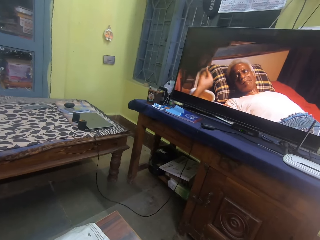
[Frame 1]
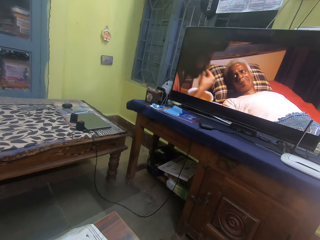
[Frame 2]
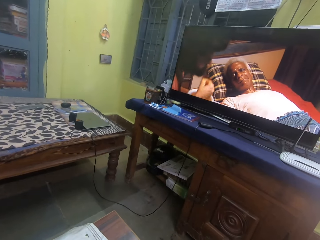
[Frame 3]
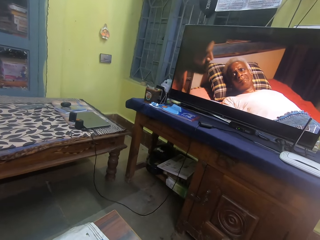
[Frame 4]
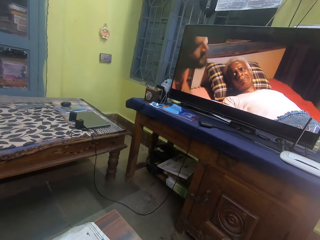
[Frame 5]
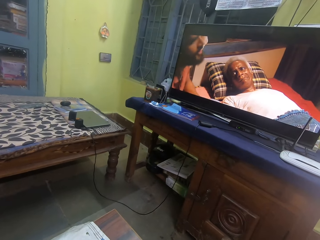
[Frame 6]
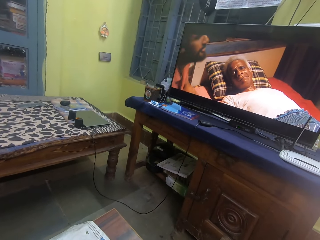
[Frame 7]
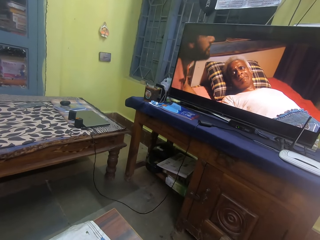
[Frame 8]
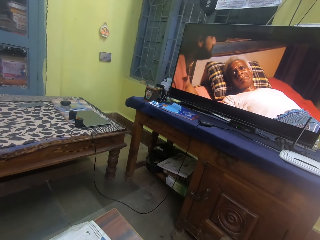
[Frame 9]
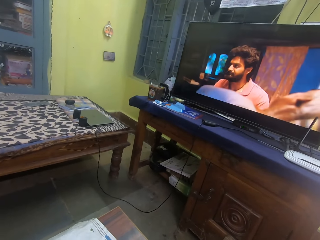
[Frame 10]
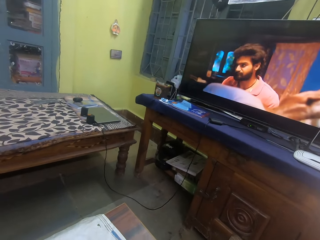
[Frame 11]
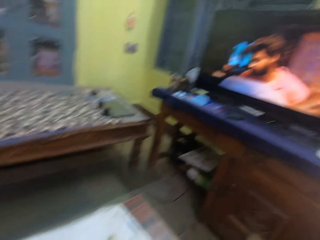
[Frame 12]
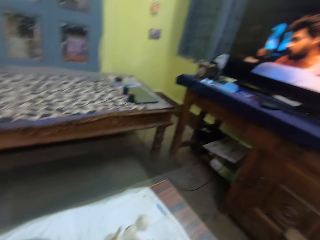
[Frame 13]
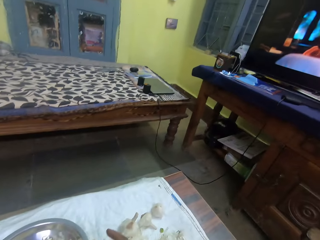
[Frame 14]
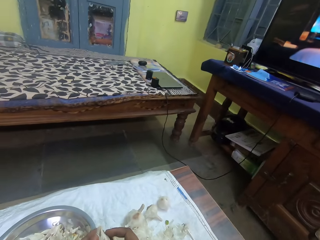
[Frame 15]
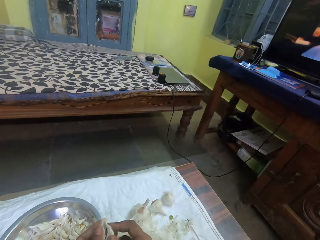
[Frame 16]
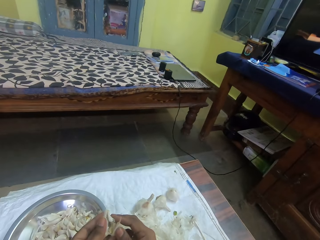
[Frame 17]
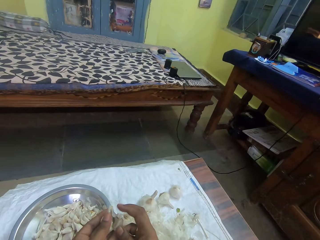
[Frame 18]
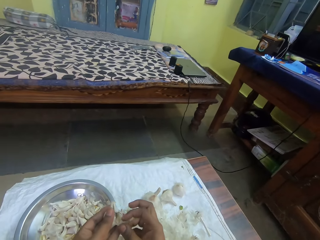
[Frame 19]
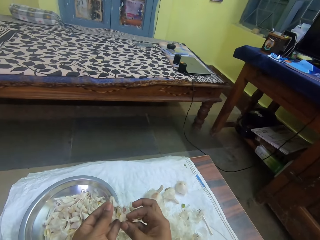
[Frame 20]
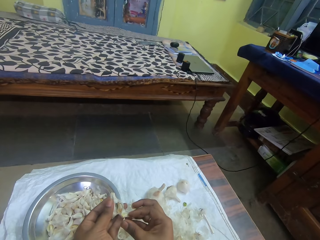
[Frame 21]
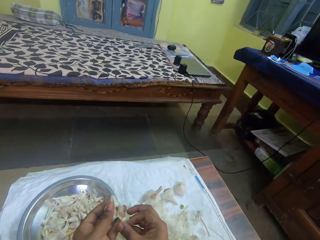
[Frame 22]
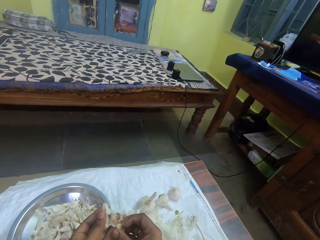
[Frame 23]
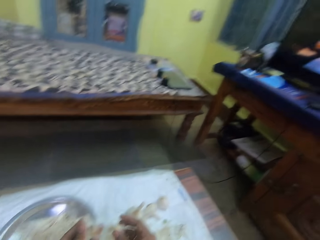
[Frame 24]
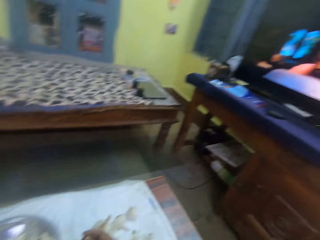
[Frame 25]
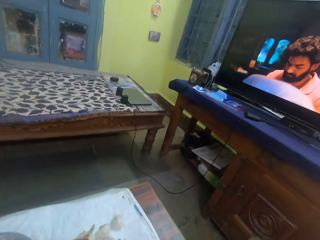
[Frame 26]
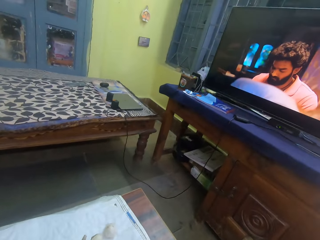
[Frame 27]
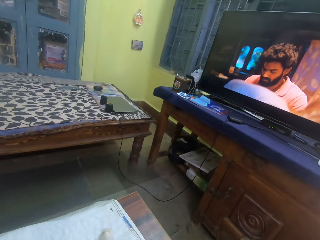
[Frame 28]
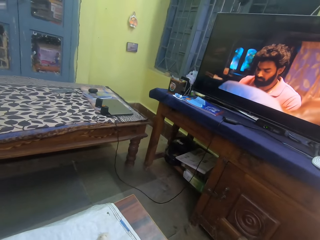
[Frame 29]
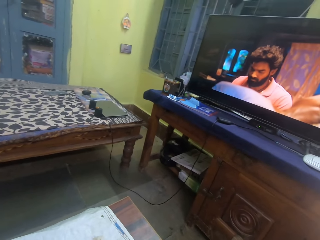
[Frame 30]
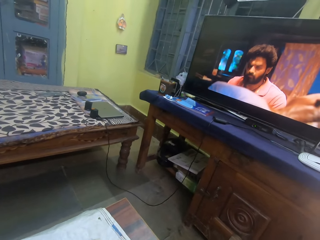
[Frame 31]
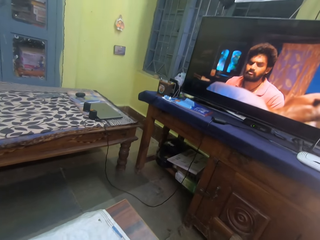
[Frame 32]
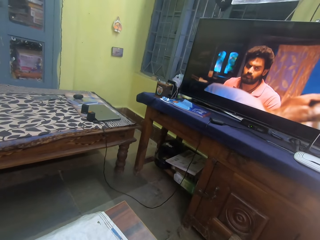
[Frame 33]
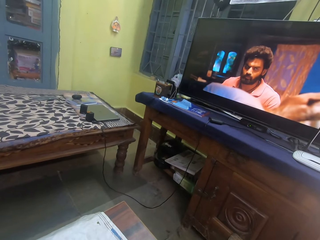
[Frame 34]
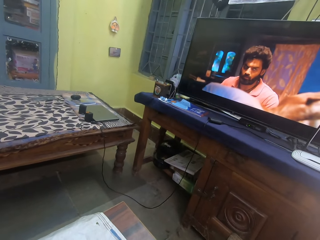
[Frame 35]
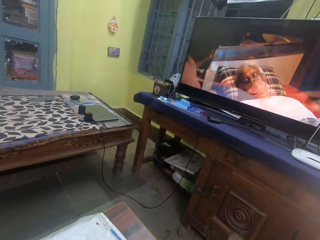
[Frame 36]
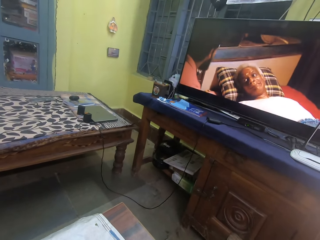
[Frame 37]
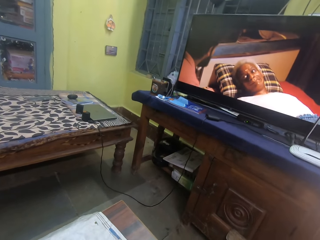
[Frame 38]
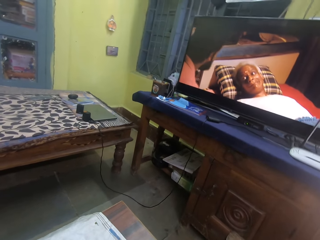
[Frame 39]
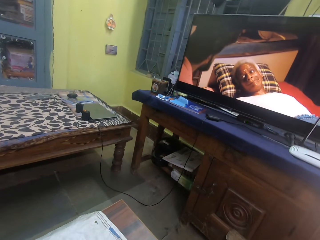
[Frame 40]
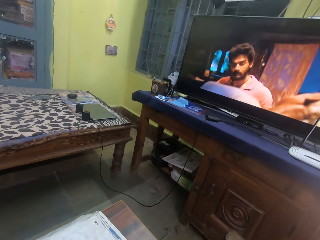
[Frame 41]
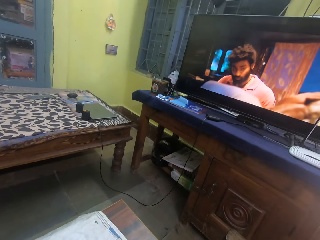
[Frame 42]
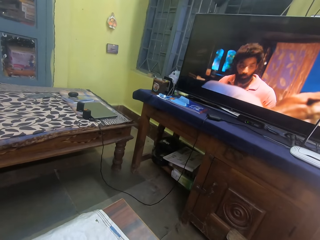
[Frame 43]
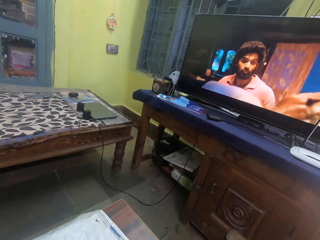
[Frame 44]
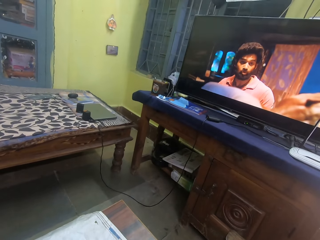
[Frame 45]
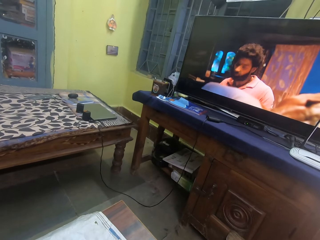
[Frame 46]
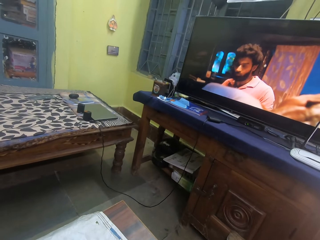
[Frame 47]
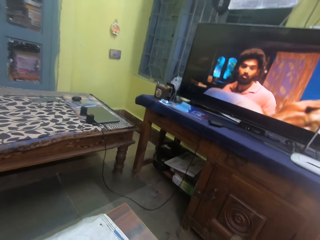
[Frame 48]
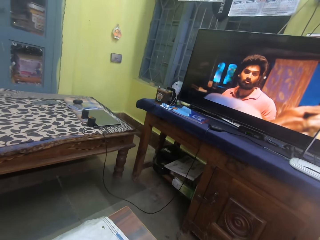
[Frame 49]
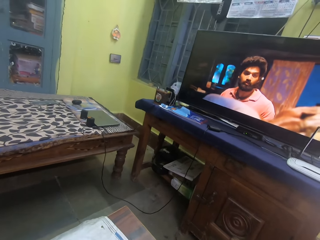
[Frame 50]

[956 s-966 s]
The camera wearer watches a television. They separate onions in pieces with hands. They remove the cover. They watch the television.

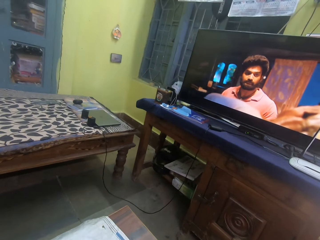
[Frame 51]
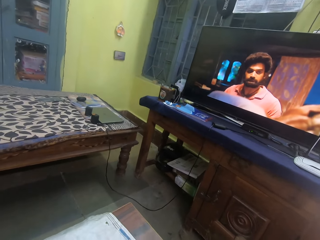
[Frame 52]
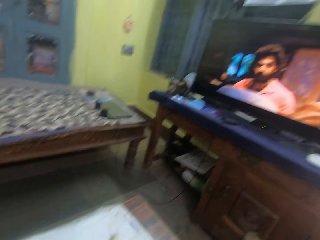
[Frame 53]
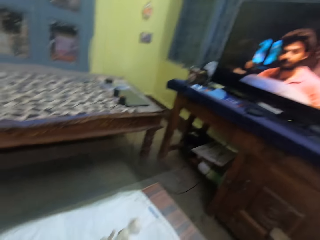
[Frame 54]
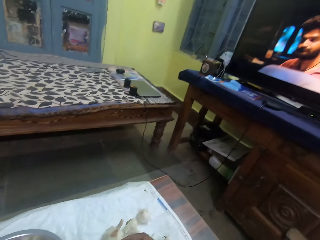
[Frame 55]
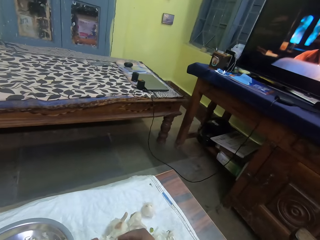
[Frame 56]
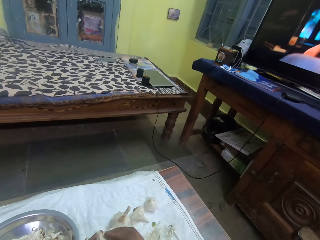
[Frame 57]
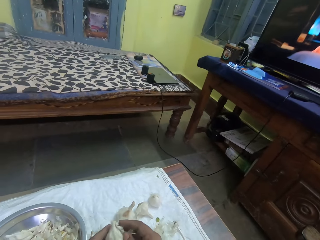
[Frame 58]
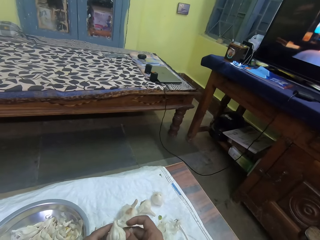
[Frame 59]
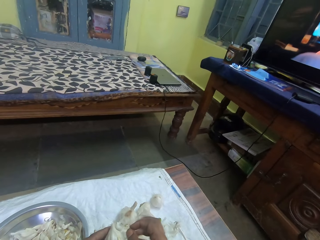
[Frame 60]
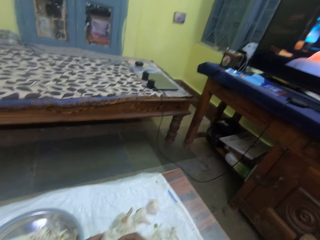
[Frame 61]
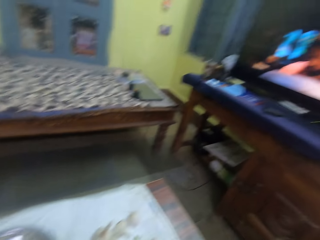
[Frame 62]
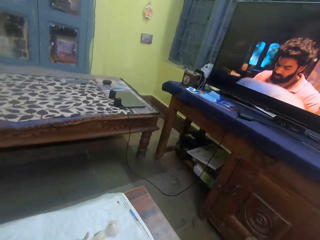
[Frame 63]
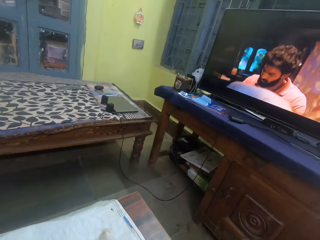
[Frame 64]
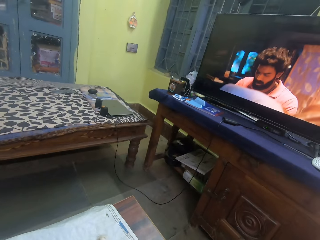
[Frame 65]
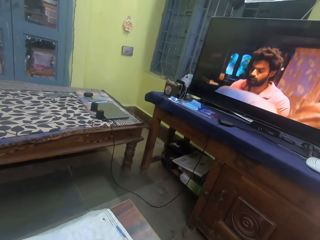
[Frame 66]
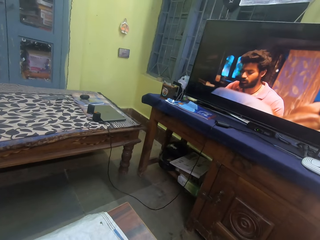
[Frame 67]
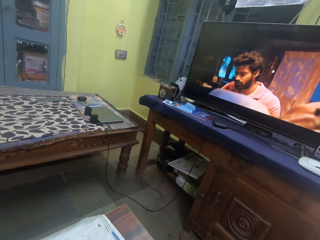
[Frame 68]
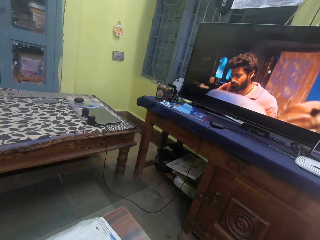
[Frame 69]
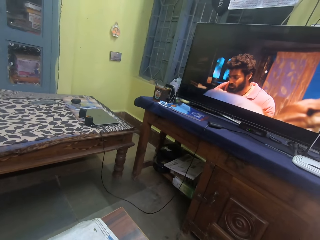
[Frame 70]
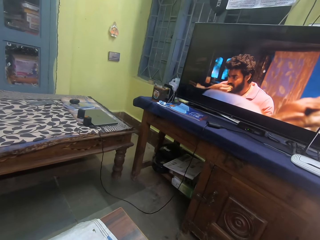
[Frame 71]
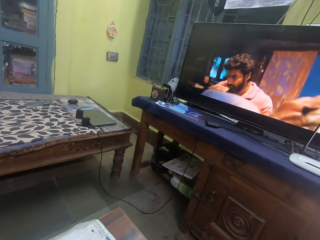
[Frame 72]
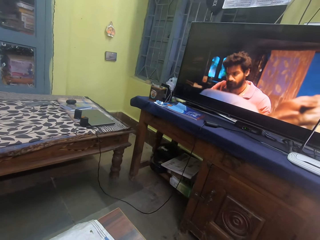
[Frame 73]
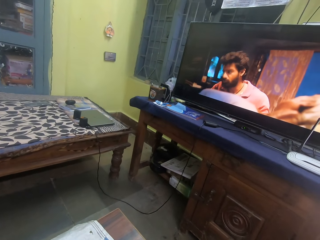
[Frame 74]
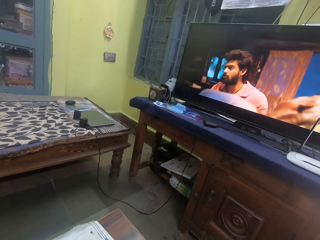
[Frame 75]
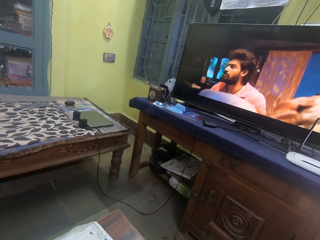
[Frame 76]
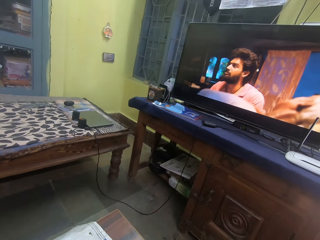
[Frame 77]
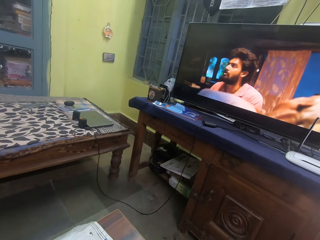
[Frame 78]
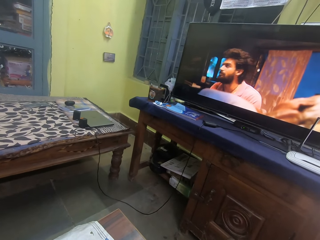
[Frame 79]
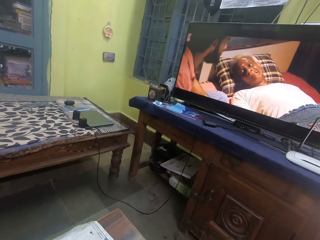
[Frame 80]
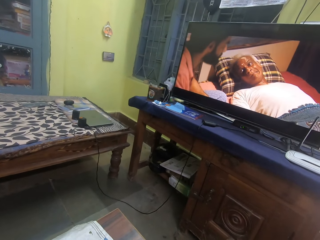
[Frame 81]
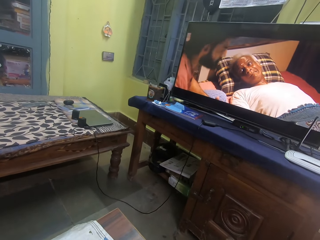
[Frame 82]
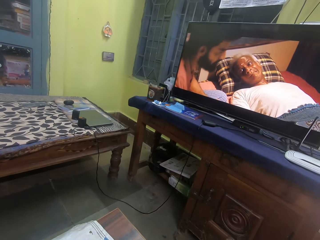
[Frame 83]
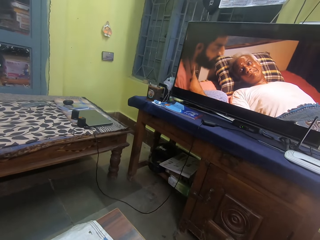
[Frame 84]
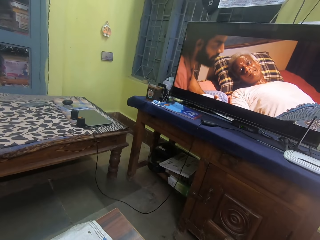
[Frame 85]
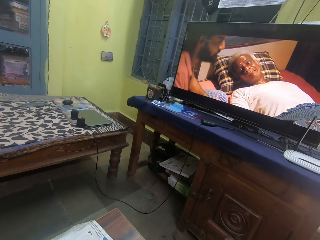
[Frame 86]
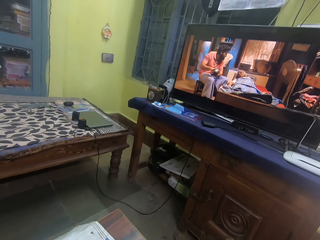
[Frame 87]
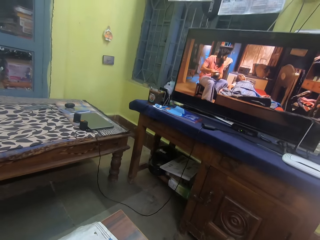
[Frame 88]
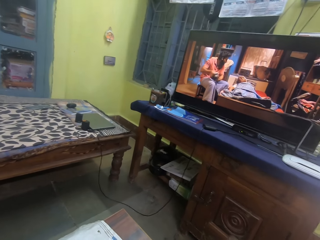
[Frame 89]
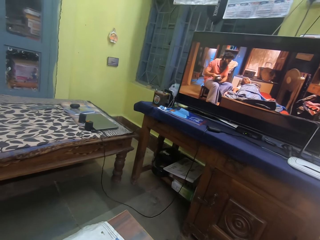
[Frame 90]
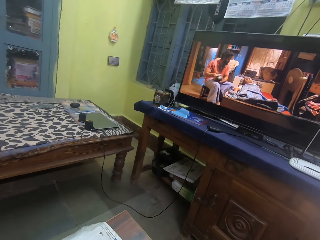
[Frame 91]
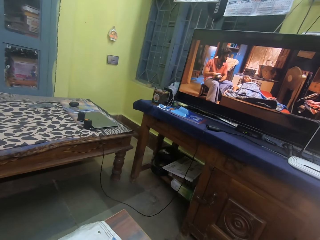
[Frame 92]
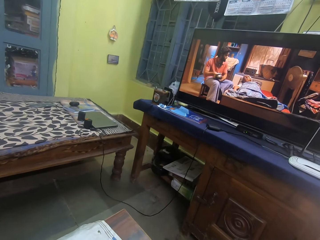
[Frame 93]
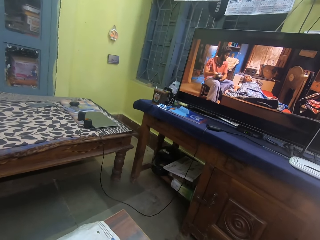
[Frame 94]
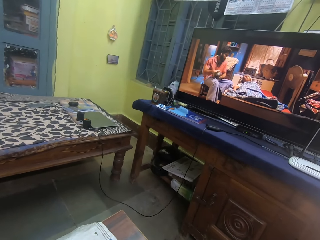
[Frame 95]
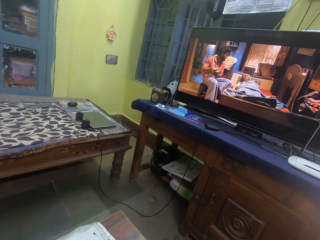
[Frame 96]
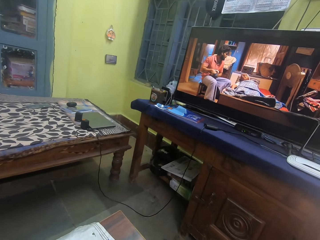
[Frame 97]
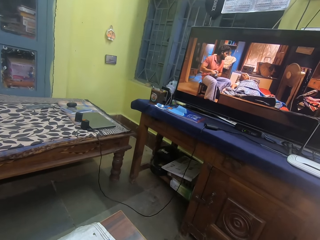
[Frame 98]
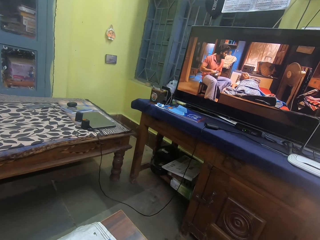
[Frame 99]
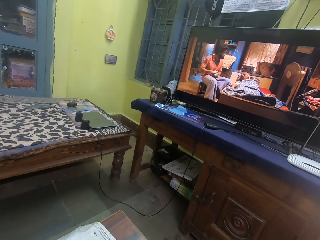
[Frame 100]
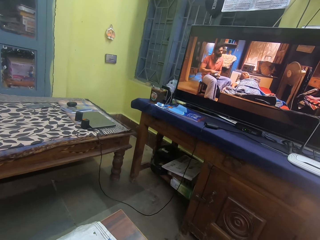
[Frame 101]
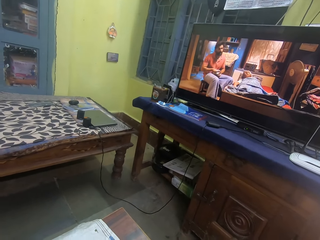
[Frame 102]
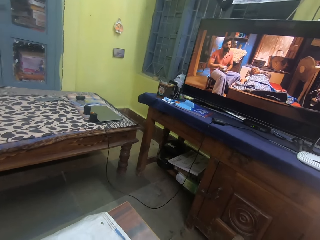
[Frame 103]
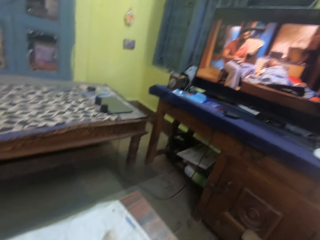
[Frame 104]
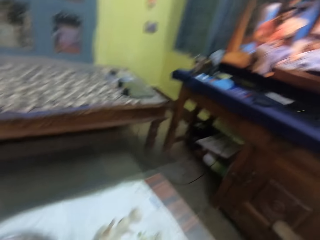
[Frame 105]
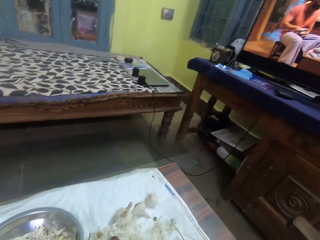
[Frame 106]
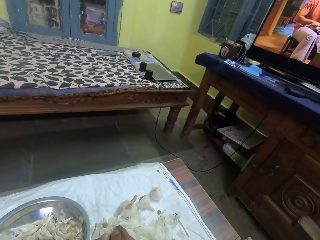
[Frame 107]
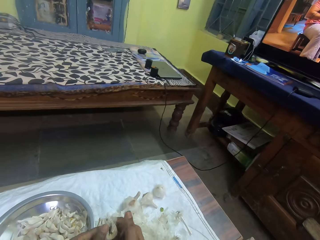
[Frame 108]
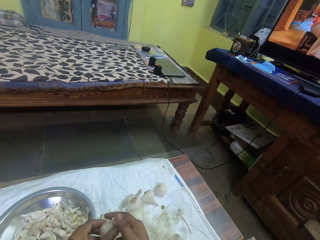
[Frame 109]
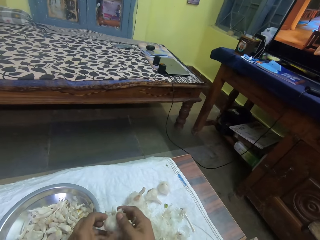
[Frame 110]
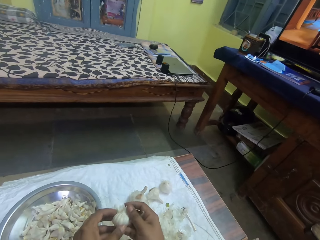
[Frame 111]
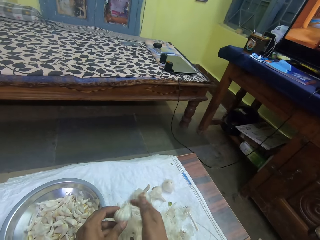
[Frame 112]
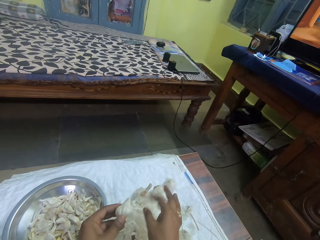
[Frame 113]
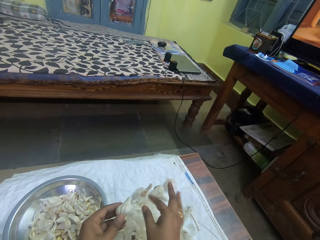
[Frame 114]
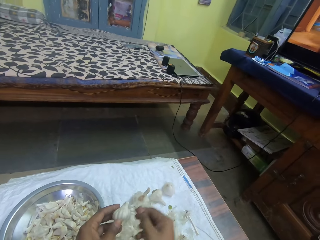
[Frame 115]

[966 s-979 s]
The camera wearer separates onions in pieces with hands. They watch a television.
